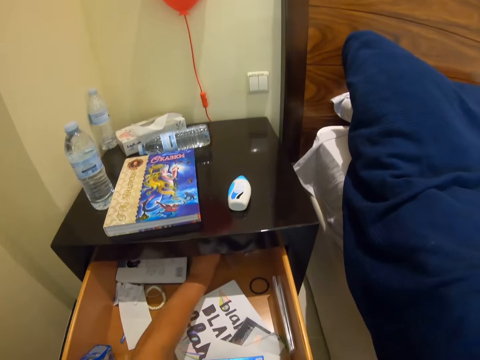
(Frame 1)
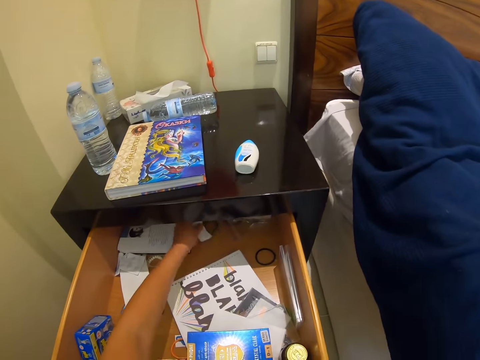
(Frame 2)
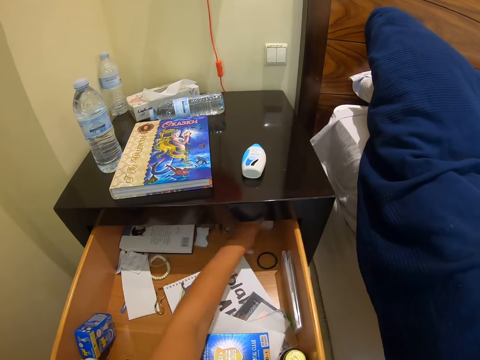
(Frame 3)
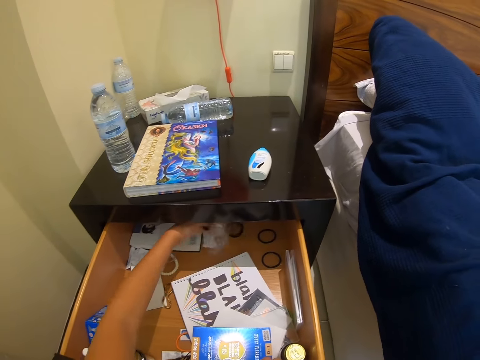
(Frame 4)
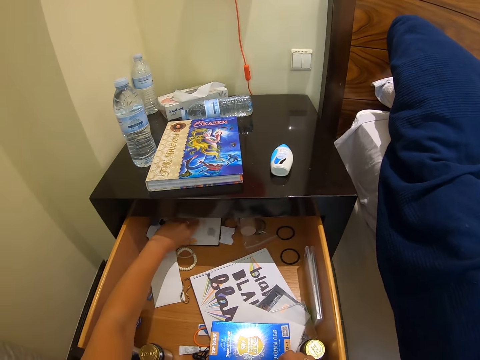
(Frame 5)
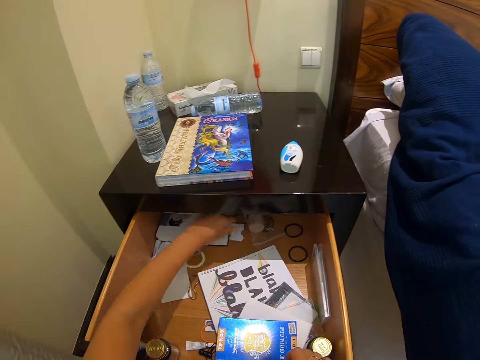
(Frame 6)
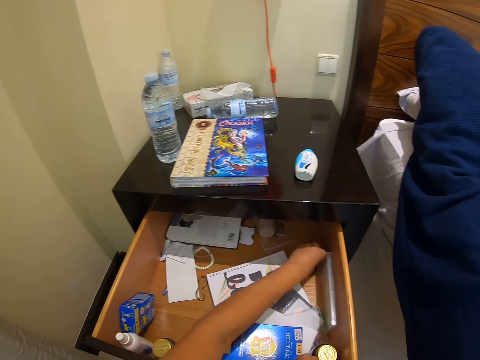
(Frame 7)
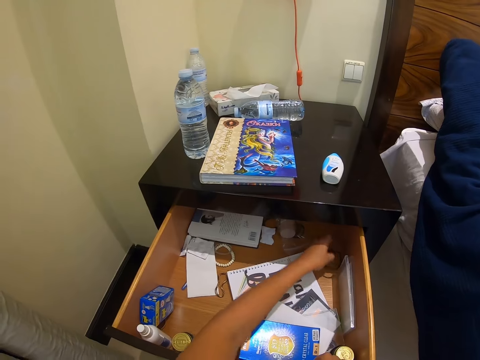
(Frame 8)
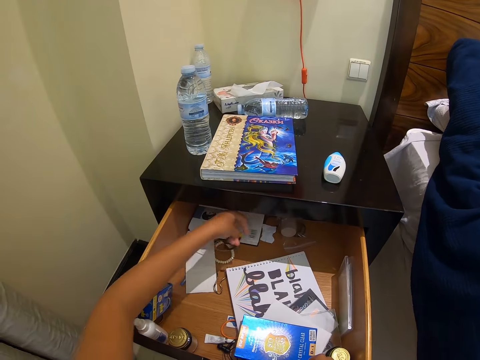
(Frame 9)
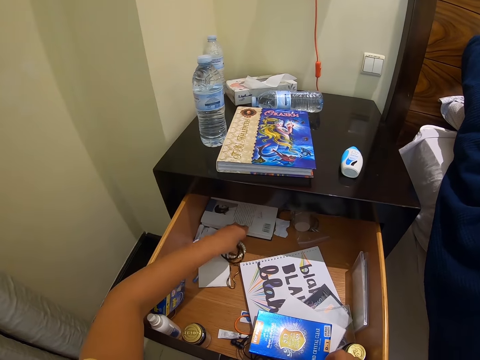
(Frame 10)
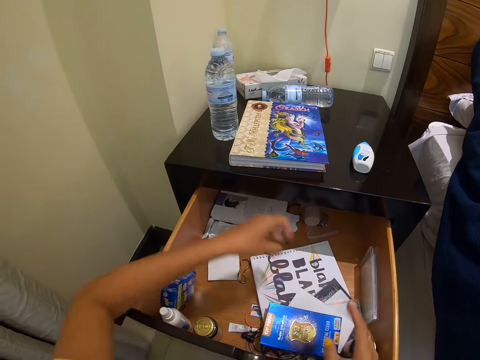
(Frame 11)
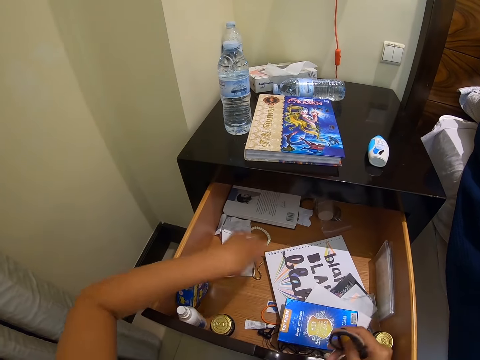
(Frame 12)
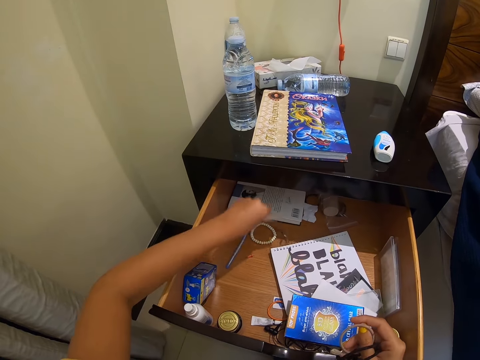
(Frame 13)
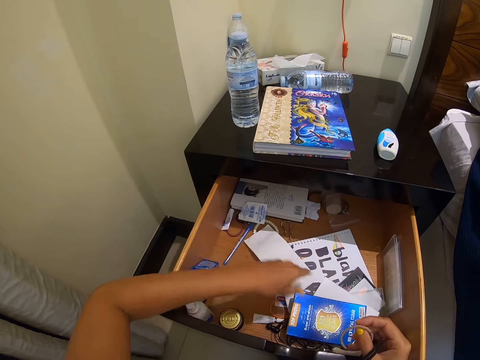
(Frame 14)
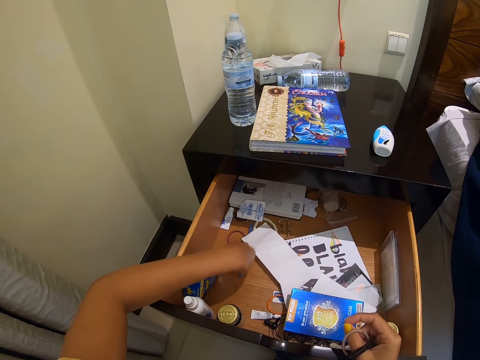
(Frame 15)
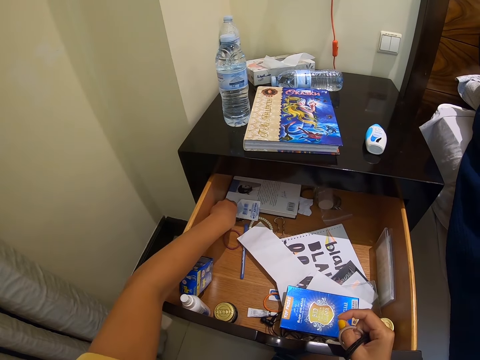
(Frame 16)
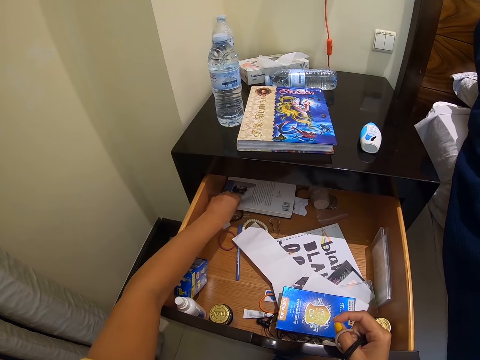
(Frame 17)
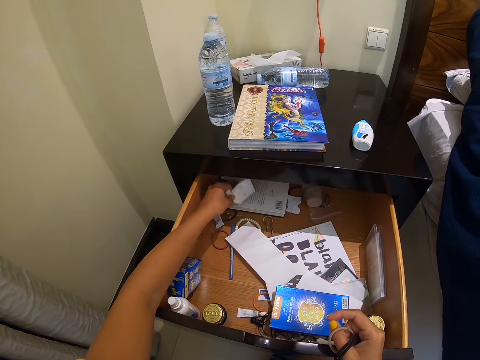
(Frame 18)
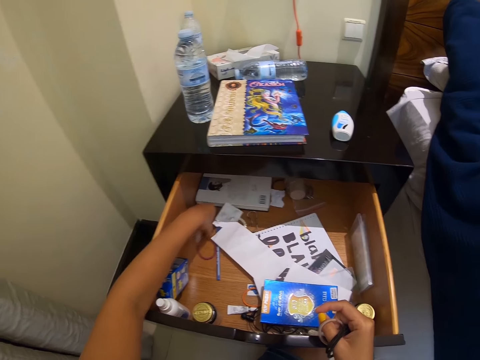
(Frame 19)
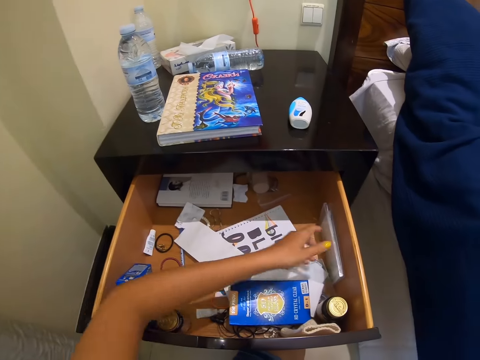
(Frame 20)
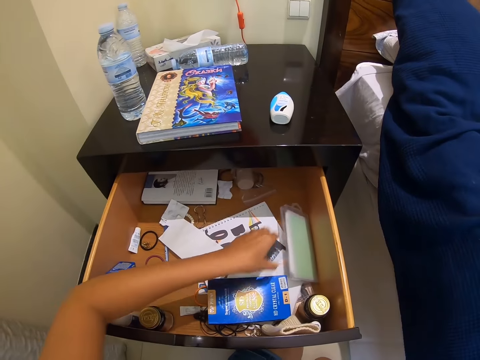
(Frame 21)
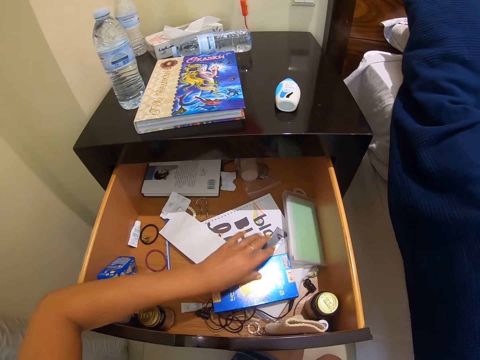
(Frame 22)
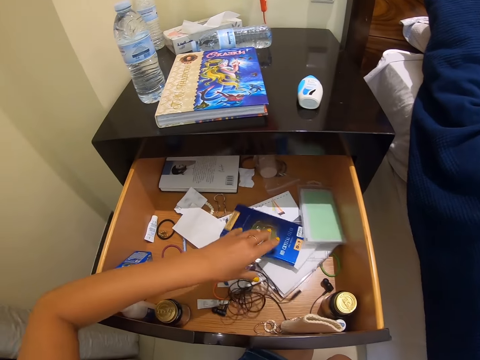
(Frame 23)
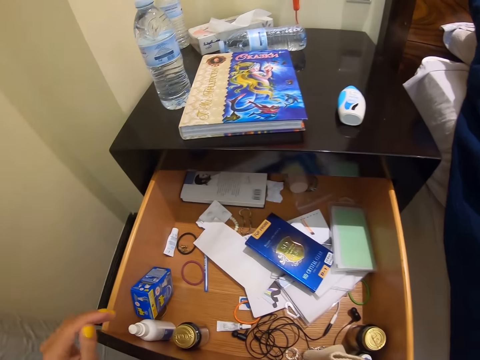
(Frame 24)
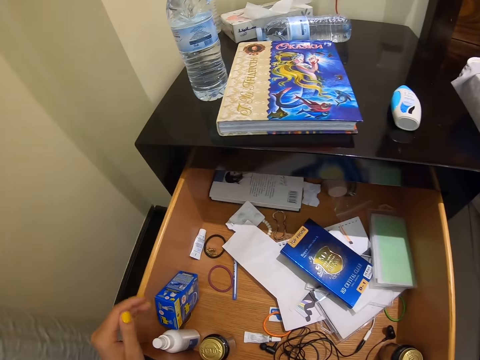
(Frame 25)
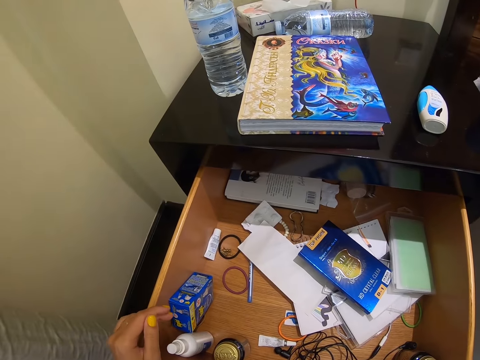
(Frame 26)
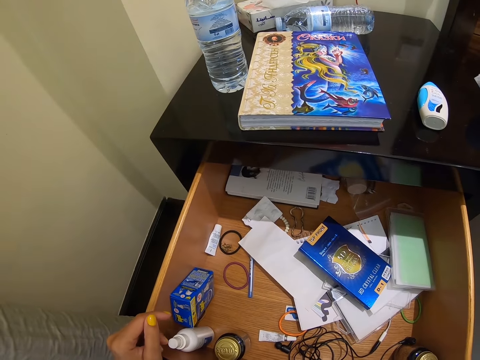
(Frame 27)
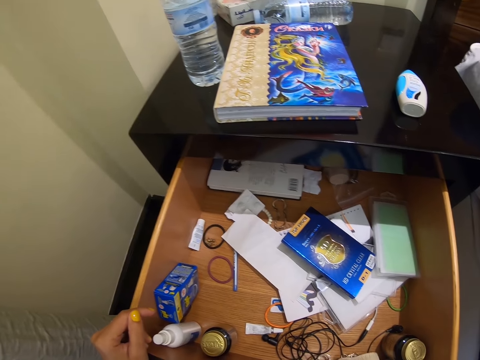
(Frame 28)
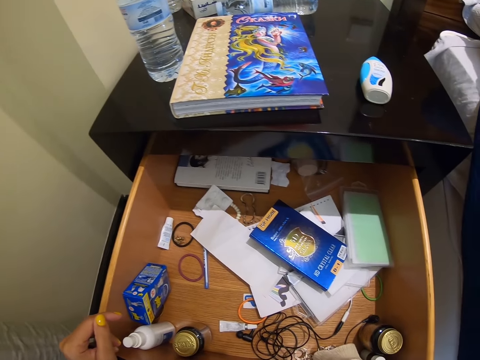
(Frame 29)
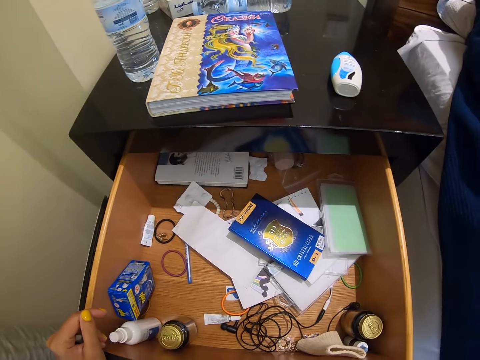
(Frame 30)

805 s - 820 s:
The camera wearer grabs the rubber band.

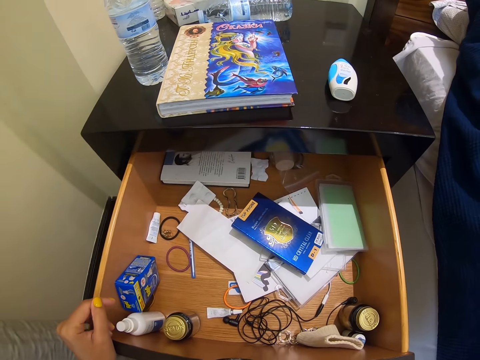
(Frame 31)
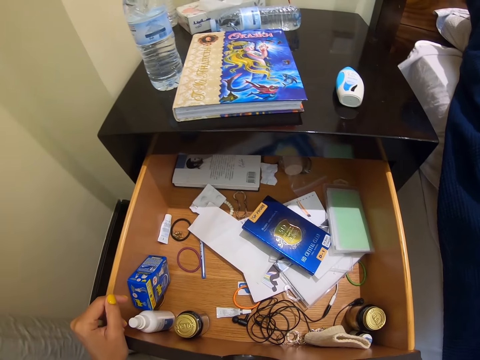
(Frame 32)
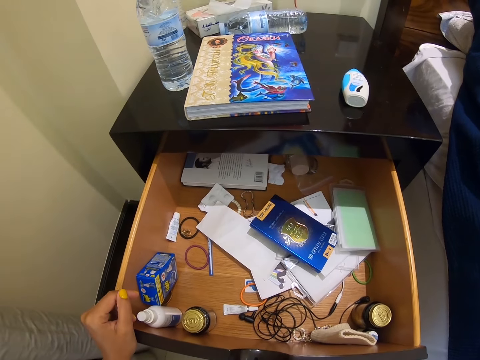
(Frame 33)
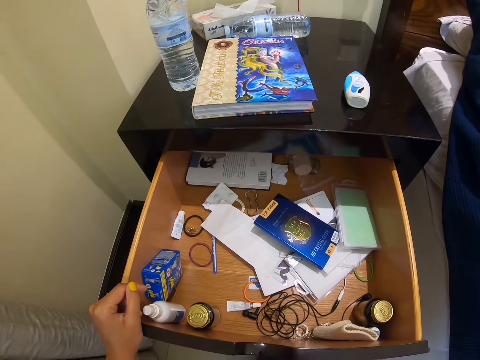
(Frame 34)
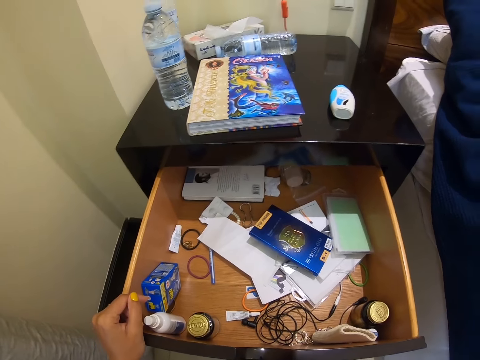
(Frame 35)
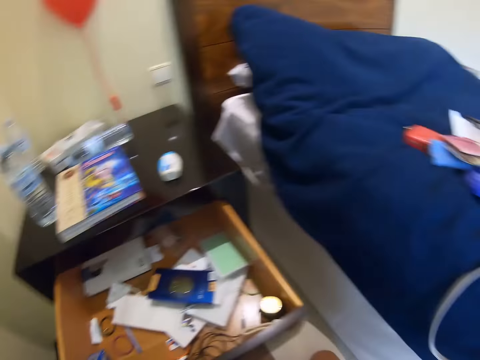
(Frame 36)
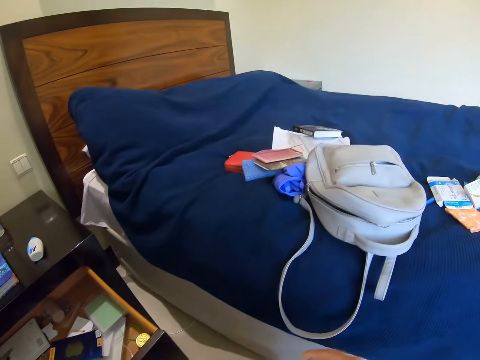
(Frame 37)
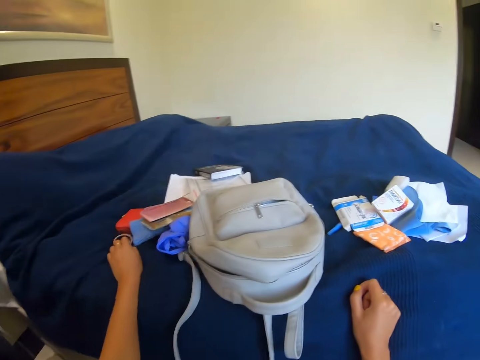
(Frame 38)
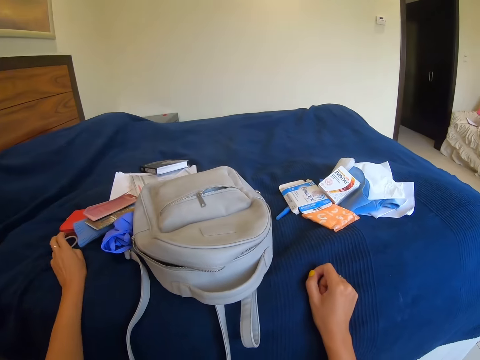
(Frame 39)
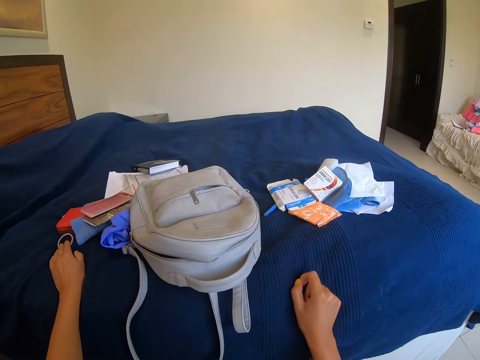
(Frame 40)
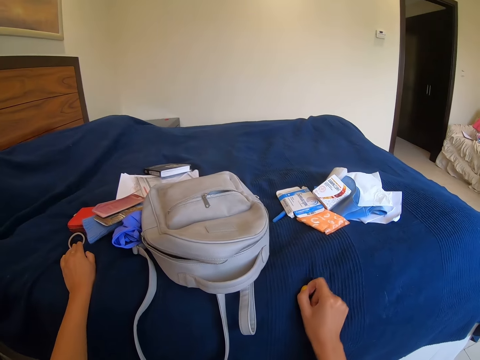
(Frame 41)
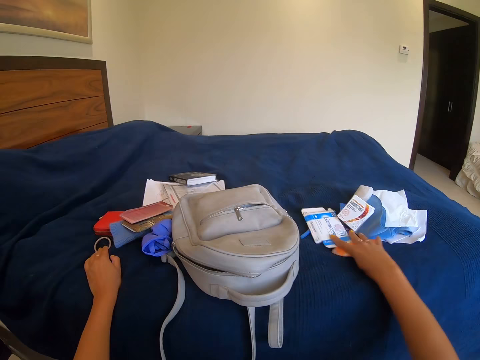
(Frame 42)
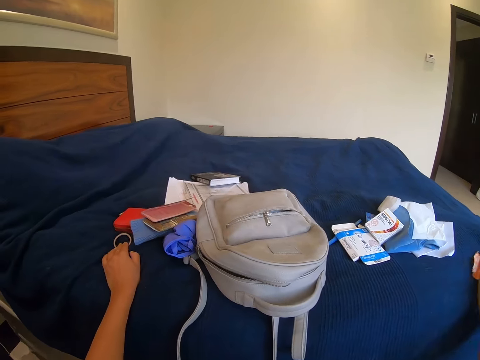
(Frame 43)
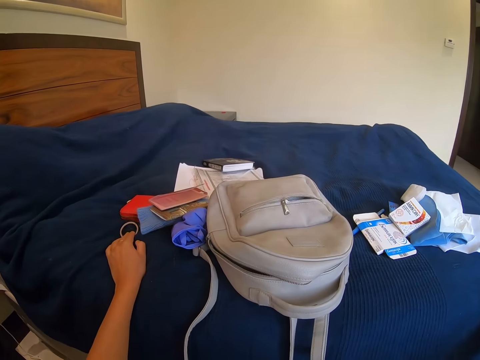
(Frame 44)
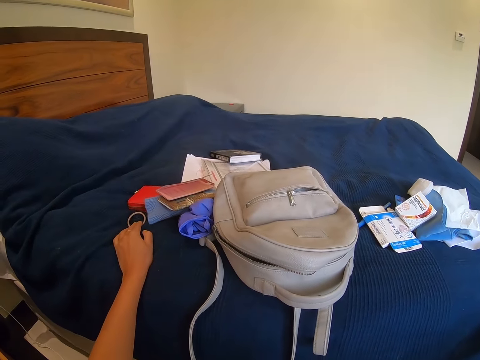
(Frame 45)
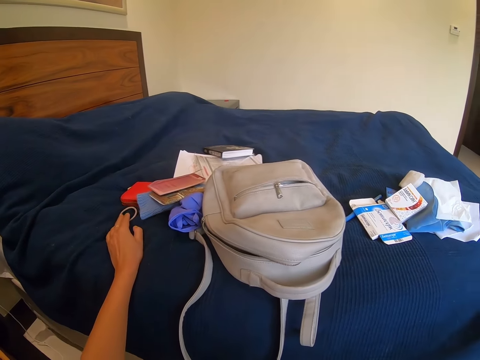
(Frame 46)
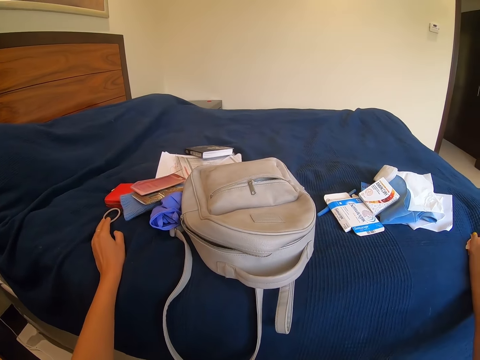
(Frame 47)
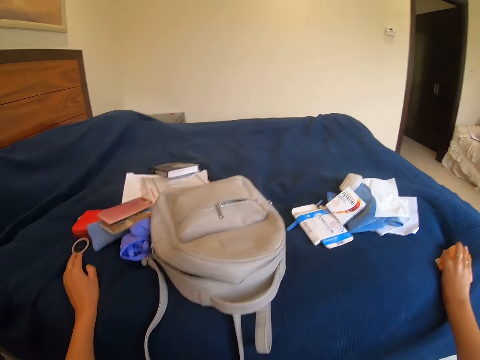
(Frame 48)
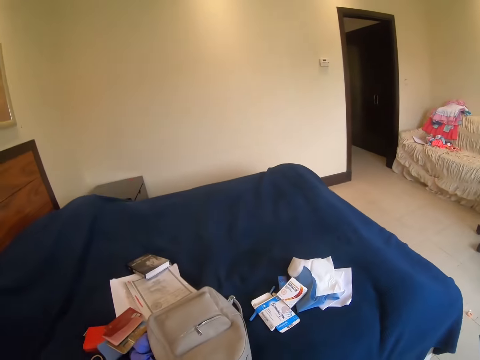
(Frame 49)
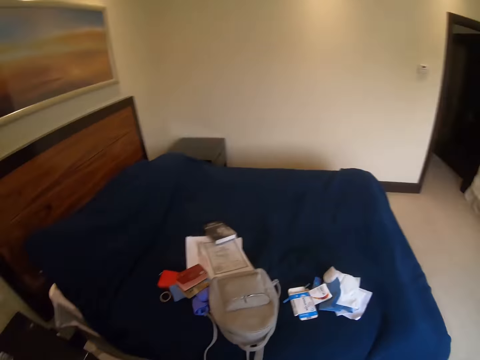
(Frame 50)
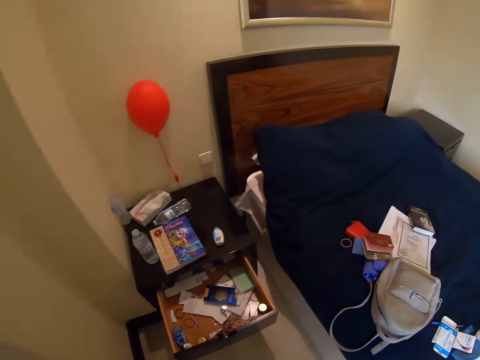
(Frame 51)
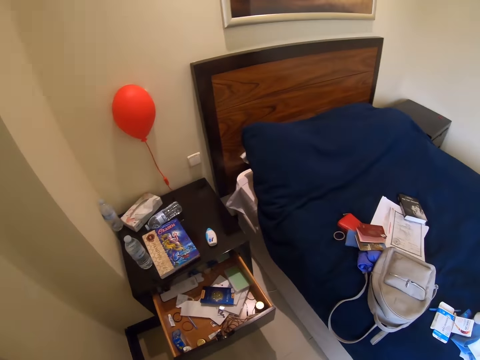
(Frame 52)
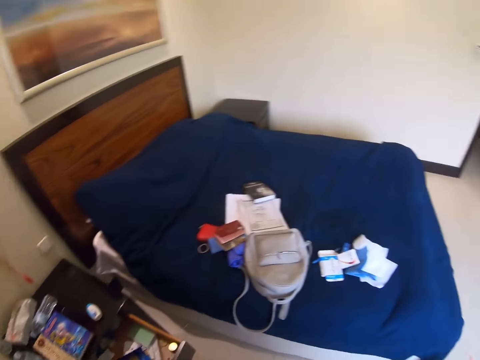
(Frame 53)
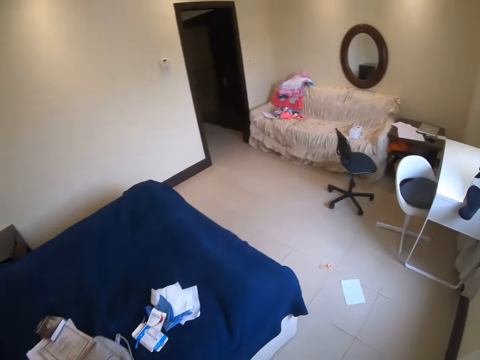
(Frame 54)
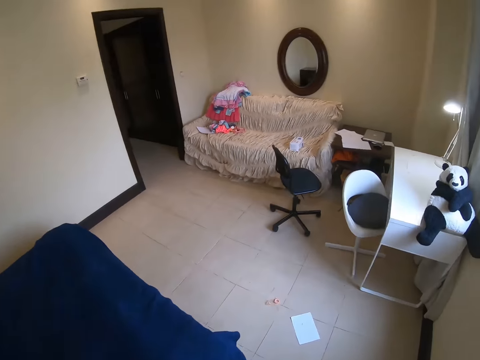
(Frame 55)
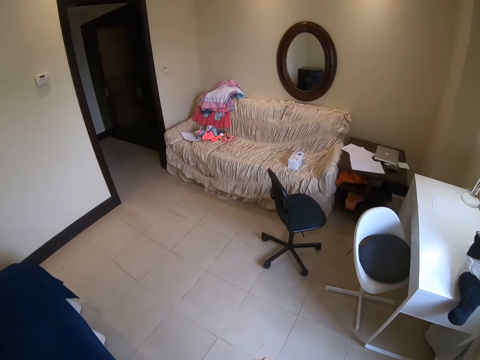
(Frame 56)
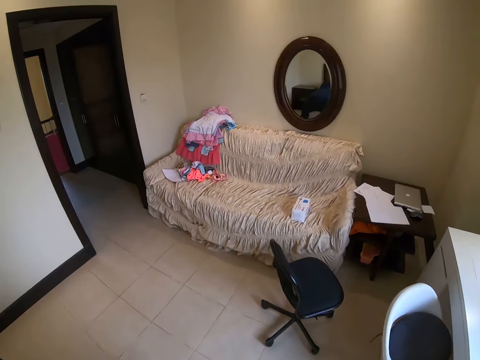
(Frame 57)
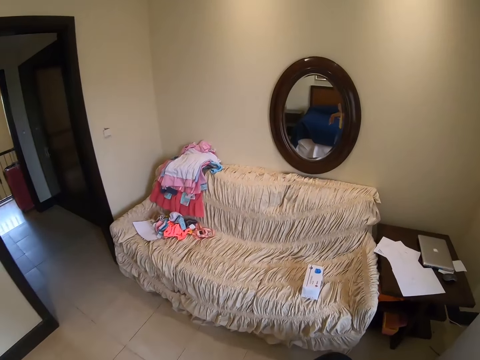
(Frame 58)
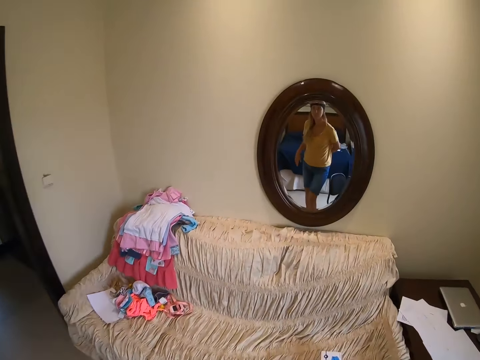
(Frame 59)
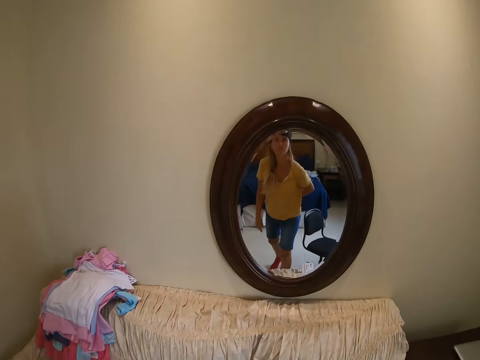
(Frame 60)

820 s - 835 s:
The camera wearer searches the bed. They put the rubber band on the bed. They grab a packet. They look around the house. They walk towards the seat.
